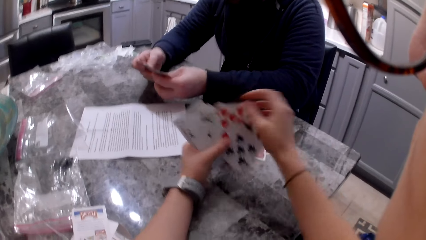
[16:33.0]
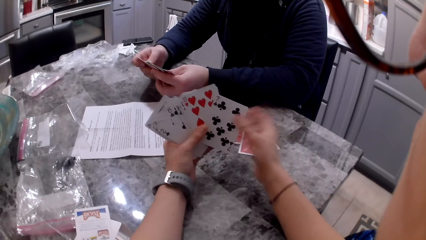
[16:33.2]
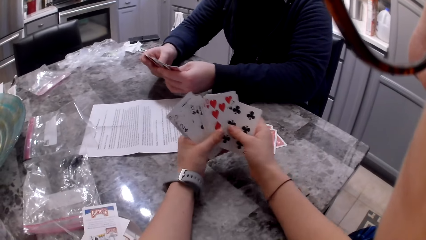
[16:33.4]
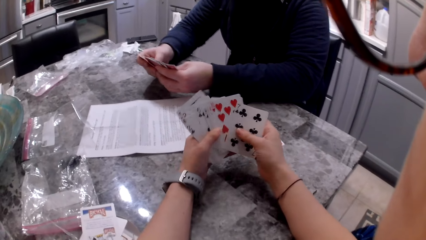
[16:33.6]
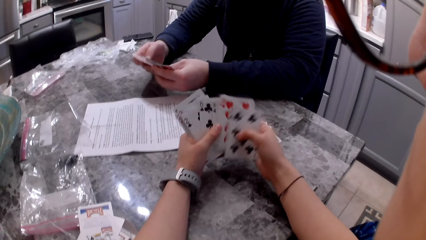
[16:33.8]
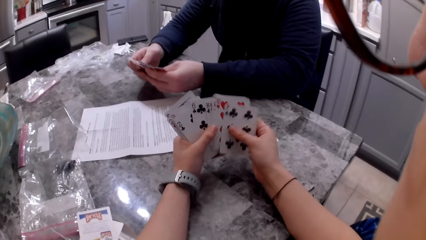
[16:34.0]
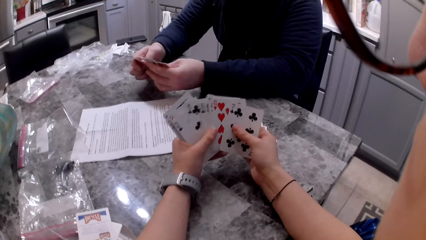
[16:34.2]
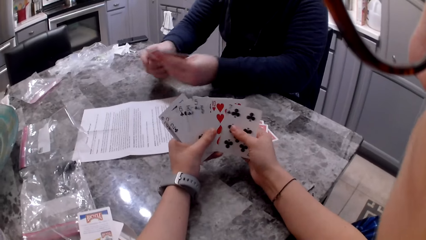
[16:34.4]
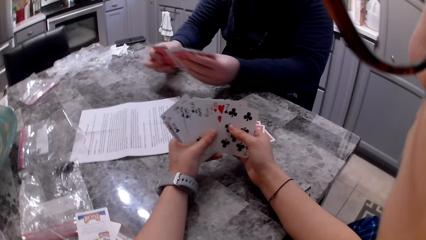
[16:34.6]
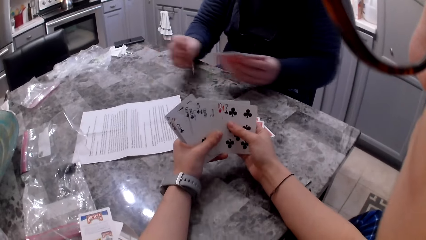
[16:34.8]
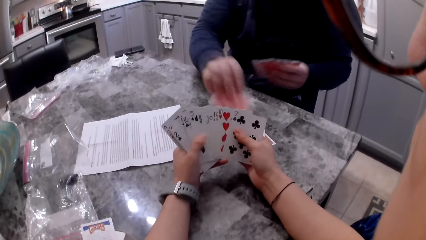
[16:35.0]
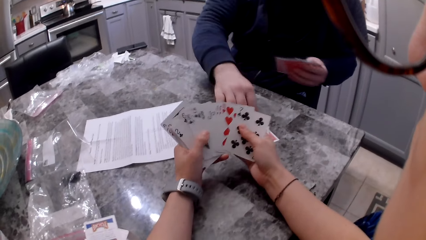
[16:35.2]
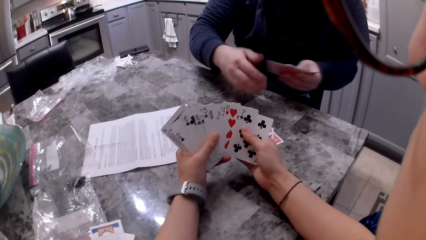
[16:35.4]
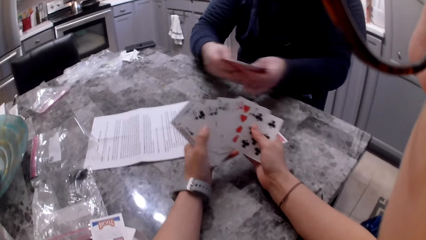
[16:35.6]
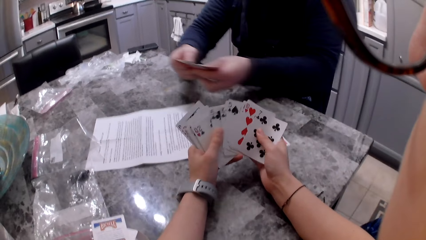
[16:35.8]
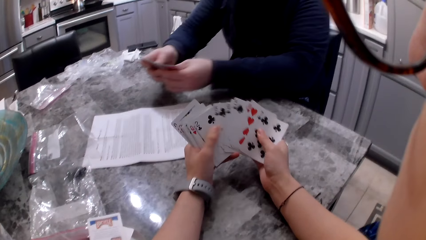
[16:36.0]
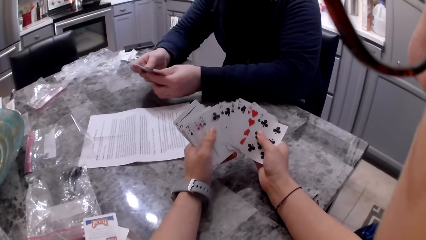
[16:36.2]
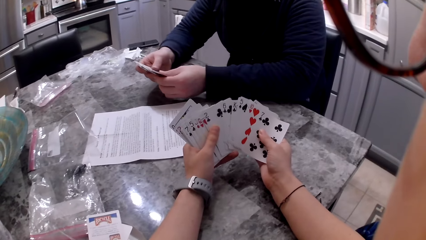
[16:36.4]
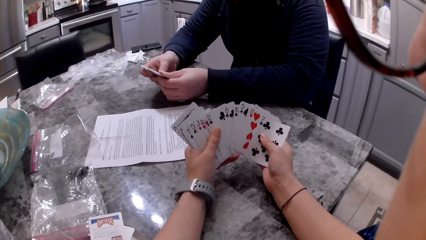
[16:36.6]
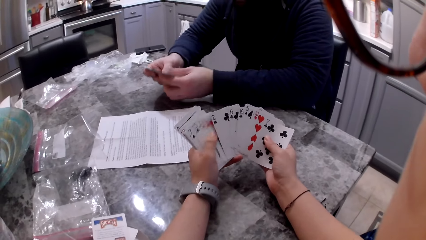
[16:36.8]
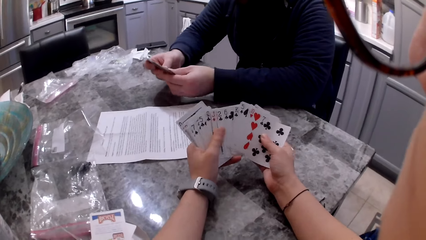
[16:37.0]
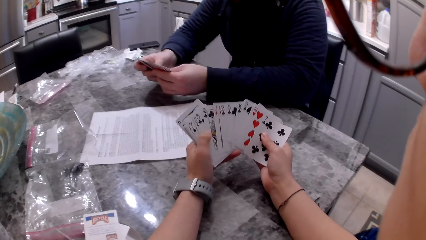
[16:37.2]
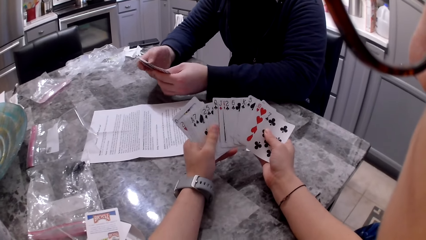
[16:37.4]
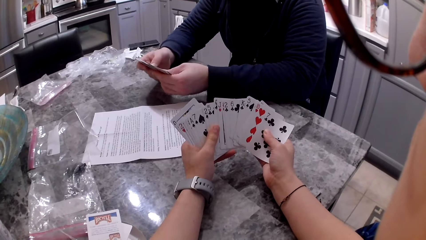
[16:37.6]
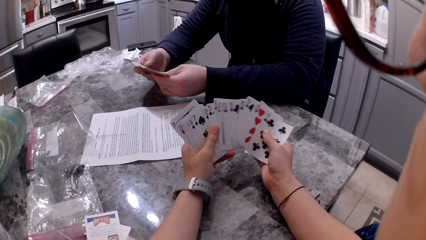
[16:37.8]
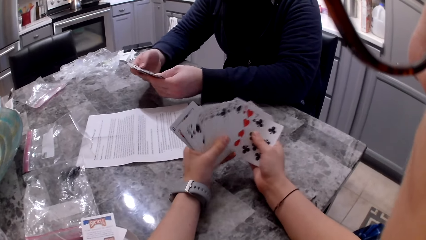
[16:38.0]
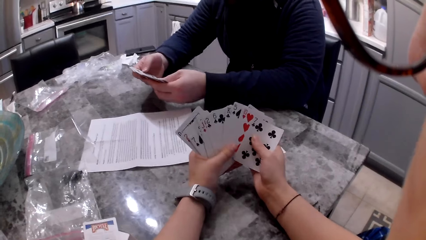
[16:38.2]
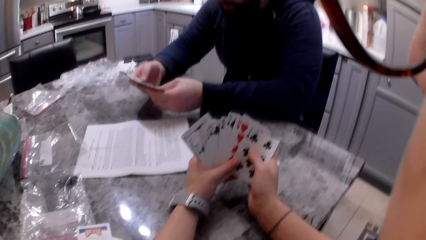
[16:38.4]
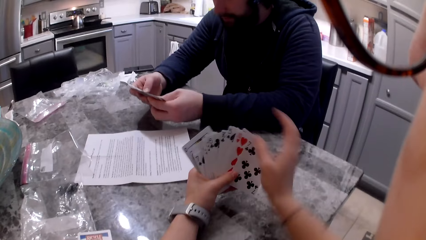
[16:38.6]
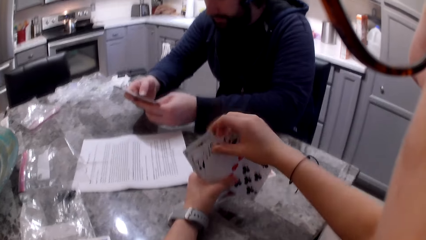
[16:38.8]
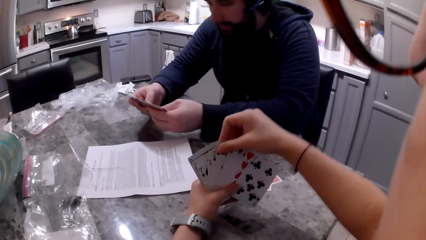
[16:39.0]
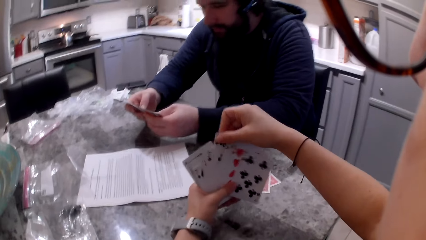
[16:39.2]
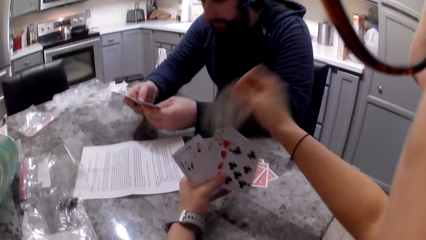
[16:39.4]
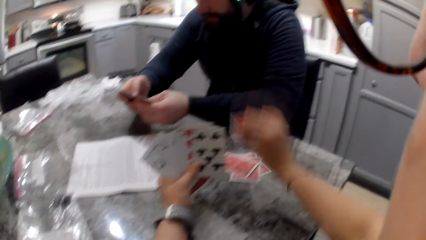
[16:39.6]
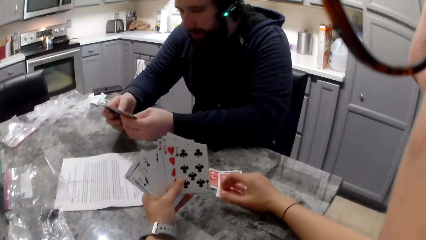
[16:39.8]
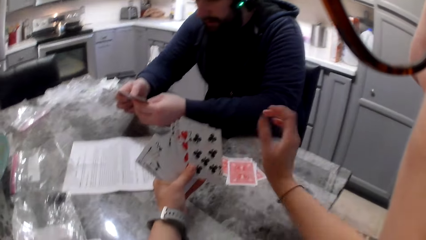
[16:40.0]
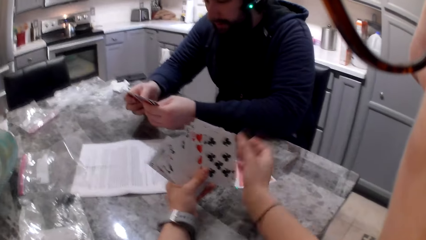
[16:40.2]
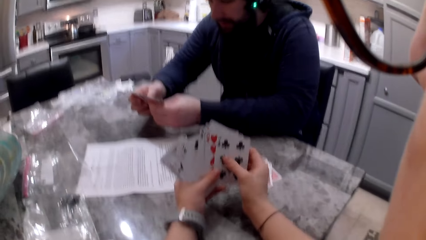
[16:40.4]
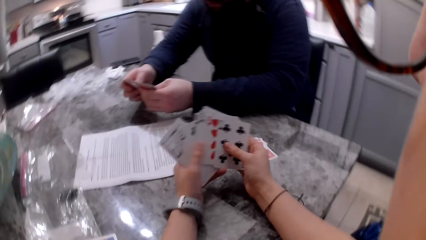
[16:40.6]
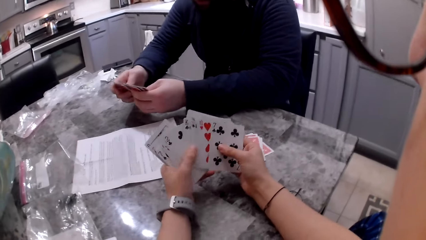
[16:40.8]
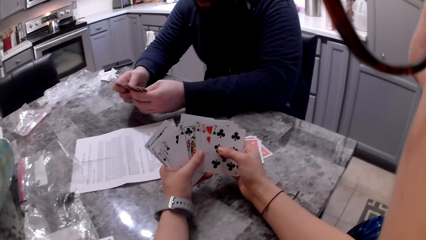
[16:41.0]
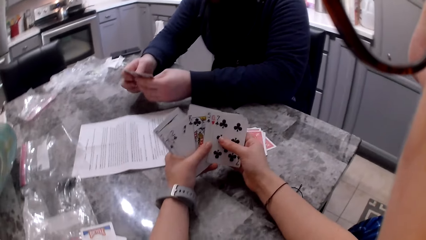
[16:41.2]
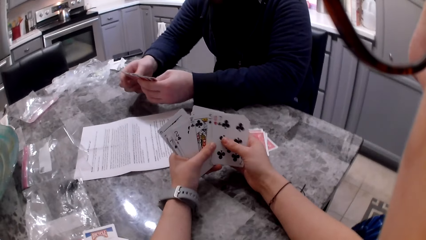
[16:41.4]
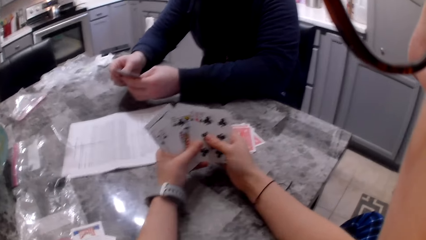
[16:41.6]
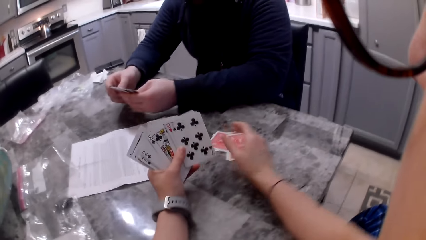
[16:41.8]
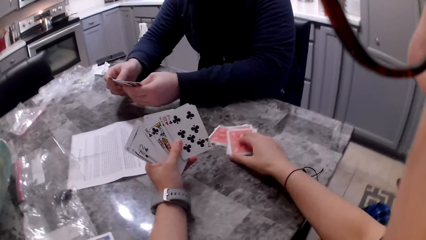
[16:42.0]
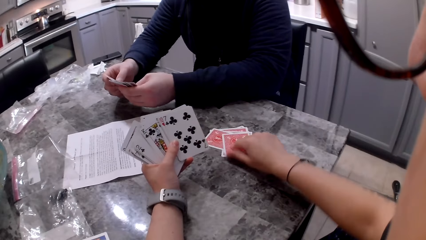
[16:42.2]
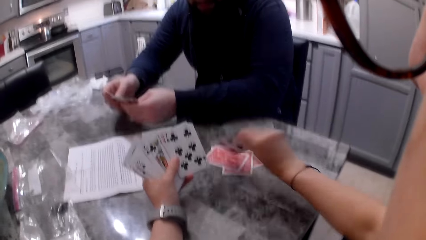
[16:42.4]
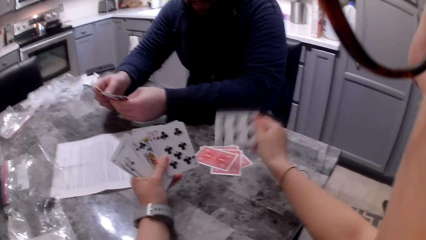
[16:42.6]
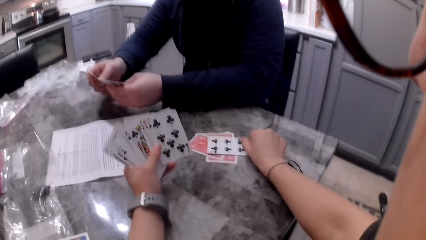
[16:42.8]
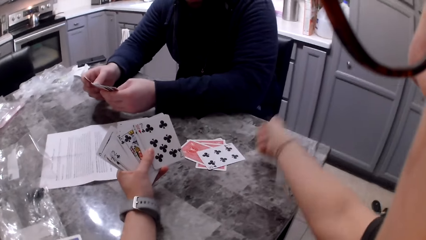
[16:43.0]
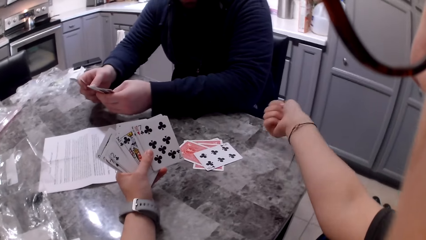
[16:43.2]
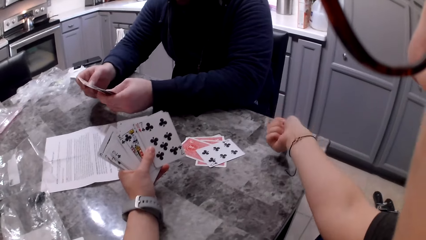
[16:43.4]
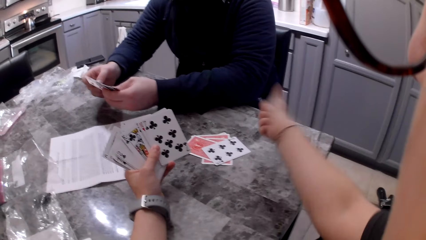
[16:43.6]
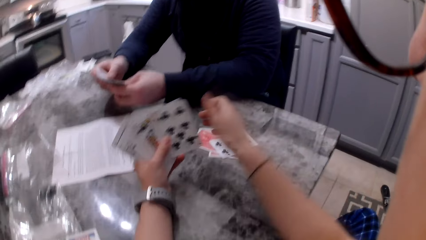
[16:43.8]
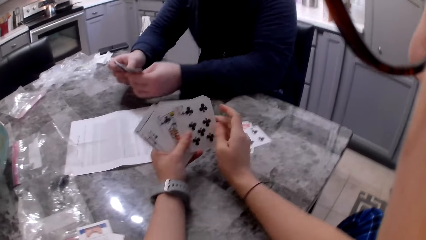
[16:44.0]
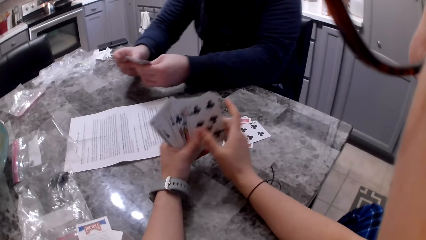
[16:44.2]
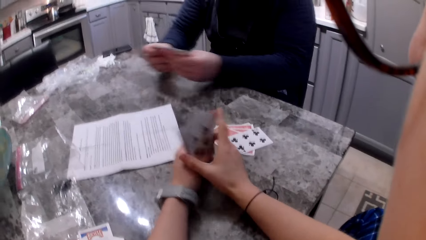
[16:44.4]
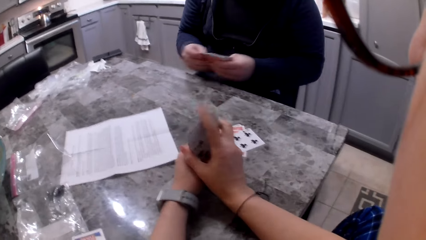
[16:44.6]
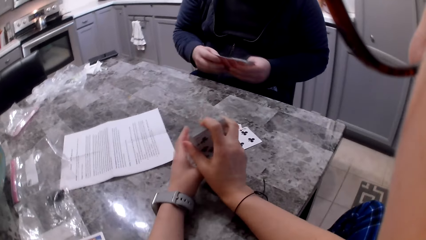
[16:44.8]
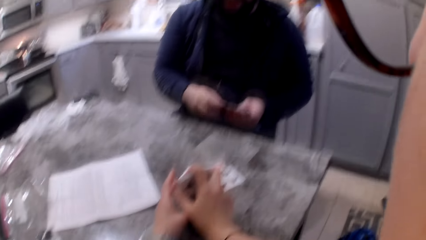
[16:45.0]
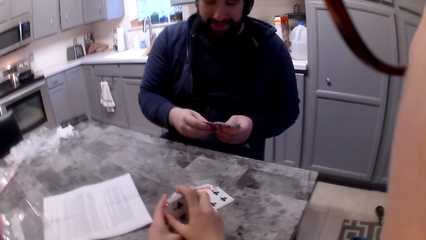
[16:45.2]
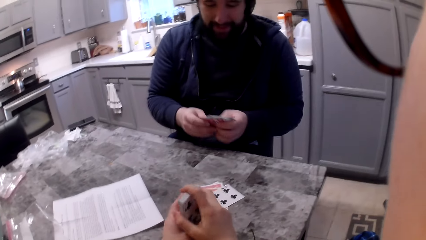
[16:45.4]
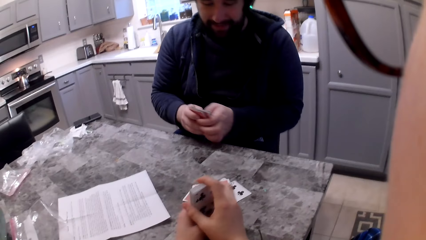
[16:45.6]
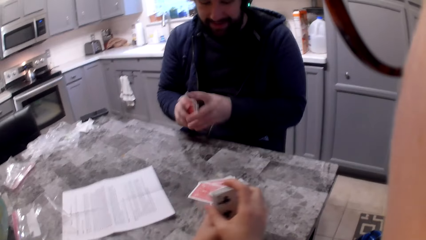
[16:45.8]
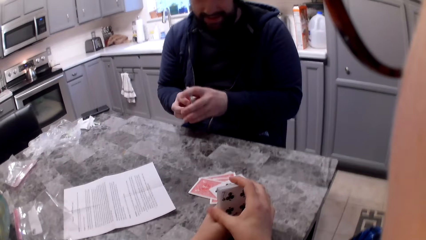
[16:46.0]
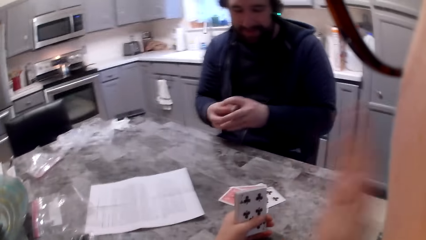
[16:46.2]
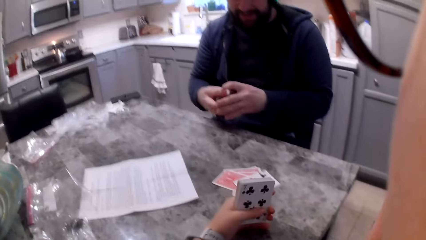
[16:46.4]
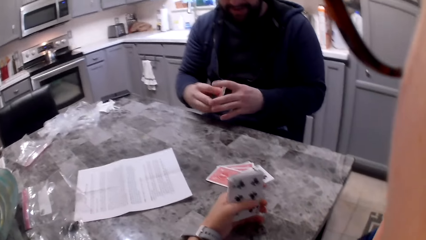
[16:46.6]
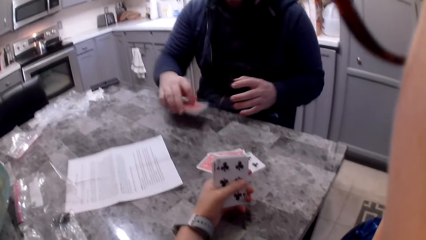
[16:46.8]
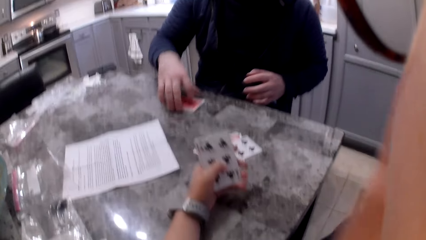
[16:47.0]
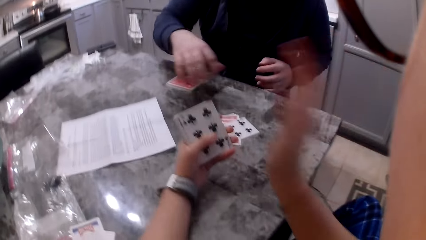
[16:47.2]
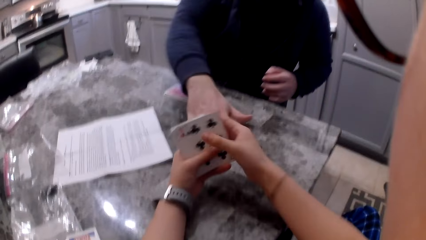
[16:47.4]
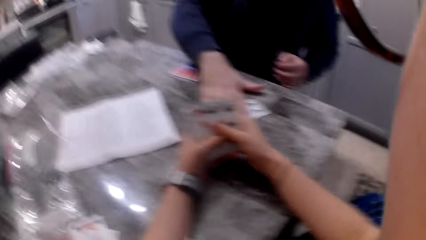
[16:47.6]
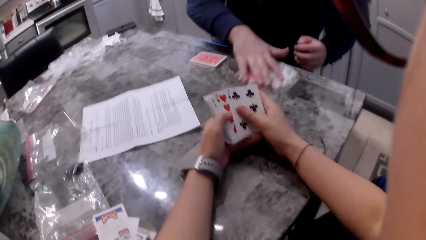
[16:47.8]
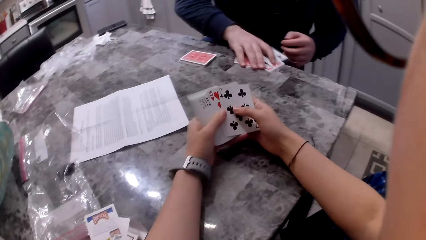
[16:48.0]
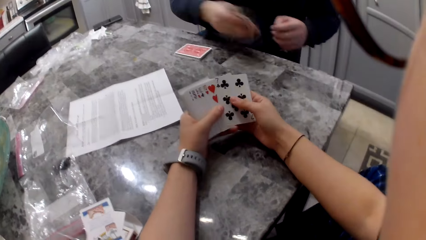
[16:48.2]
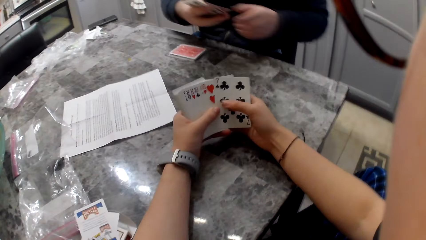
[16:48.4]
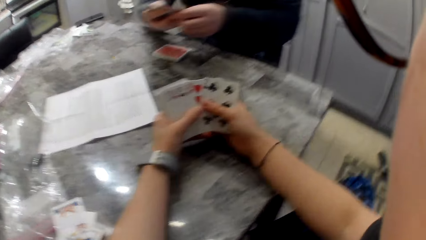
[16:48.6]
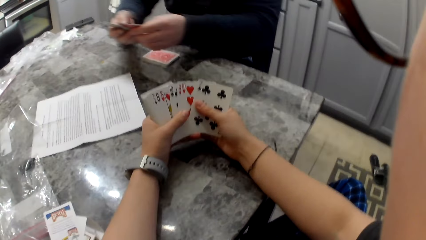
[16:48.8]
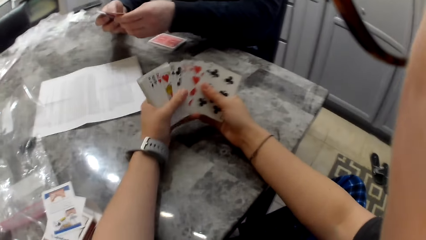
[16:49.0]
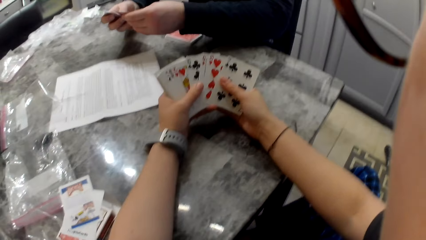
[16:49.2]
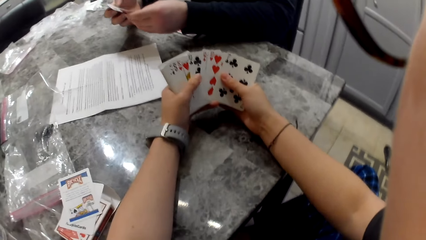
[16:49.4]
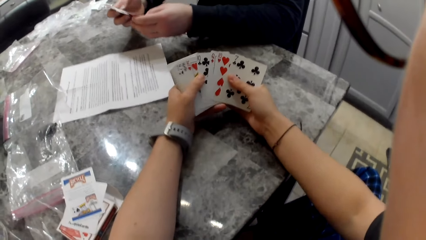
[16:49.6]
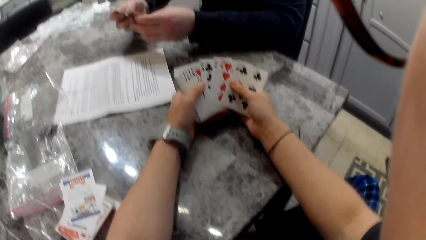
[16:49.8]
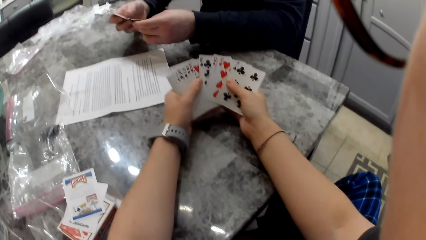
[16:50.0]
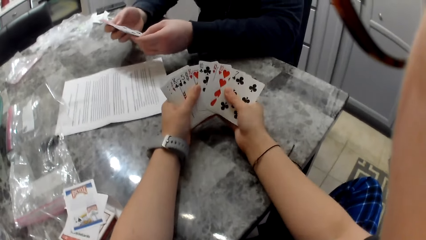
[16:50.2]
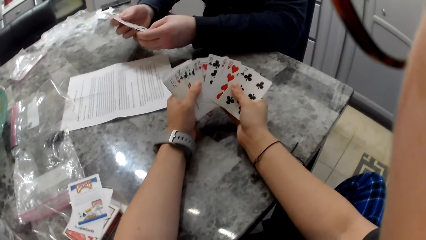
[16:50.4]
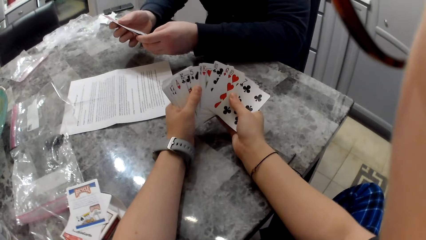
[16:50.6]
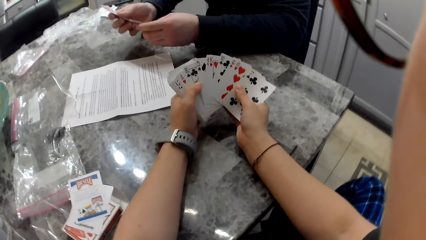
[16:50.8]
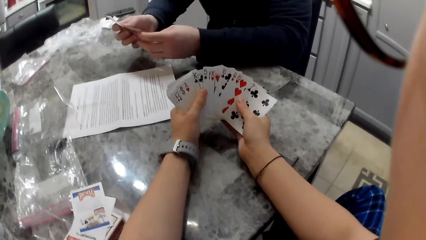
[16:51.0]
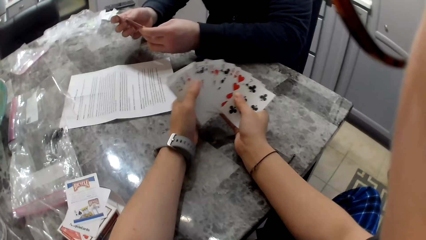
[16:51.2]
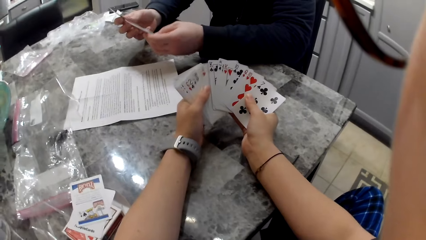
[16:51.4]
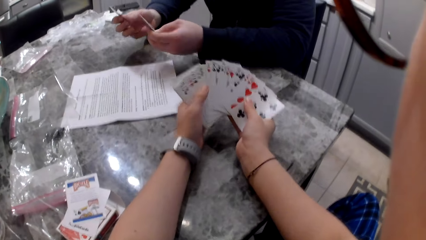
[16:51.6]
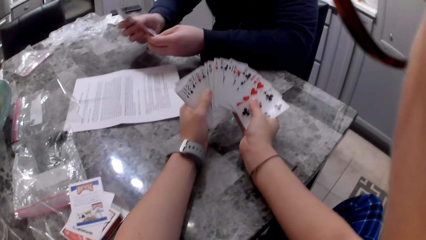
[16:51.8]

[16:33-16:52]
The man shuffles cards in his hands, picks a card with his right hand, drops the card on the counter and shuffles cards in his hands. The camera wearer shuffles cards in her hands. She picks a card with her right hand, drops the card on the counter and shuffles cards in her hands. The man shuffles cards in his hands. The camera wearer flips a card on the counter, gestures and moves her hand, and shuffles her cards. The man shuffles cards in his hands. The camera wearer aligns cards in her hands and aligns the cards on the table. The man aligns cards in his hands. The camera wearer lifts her hand to her face, adjusts the glasses on her face and drops her hand from her face to the cards. The man drops his cards on the counter. The camera wearer shuffles cards in her hands. The man picks the cards on the counter with his right hand and shuffles cards in his hands. The camera wearer shuffles cards in her hands.
